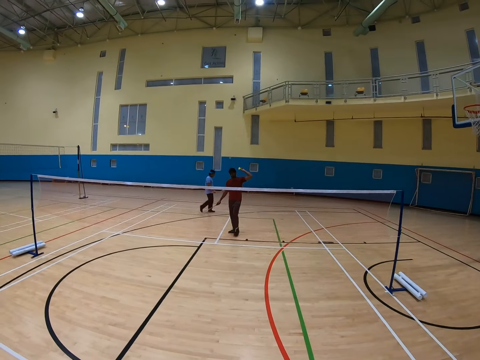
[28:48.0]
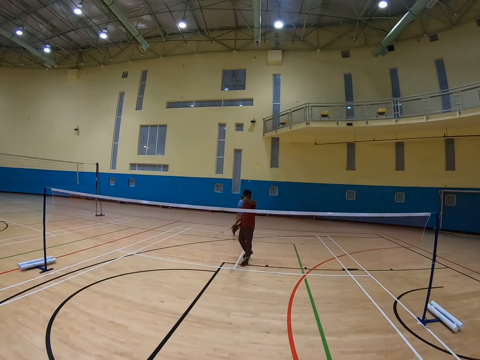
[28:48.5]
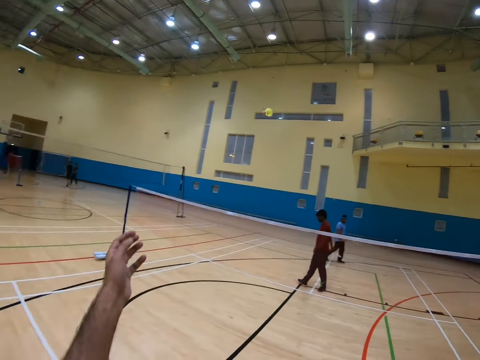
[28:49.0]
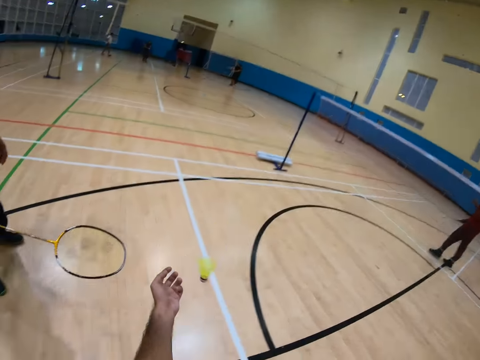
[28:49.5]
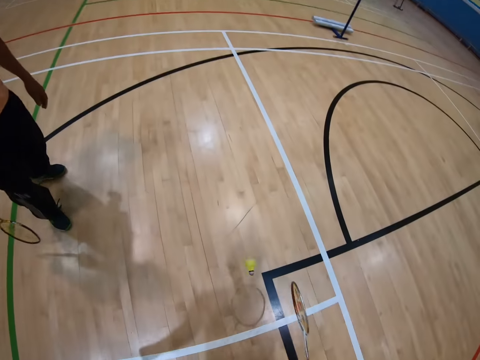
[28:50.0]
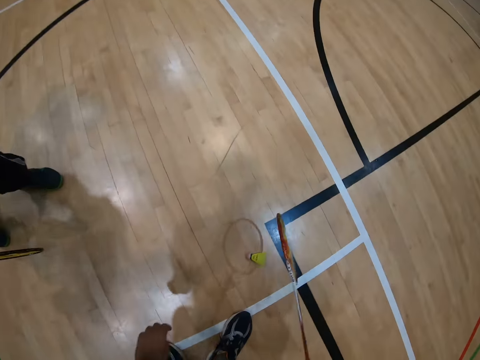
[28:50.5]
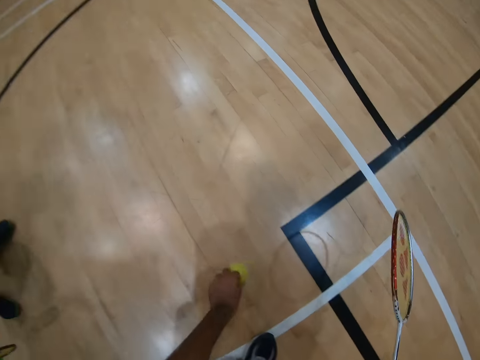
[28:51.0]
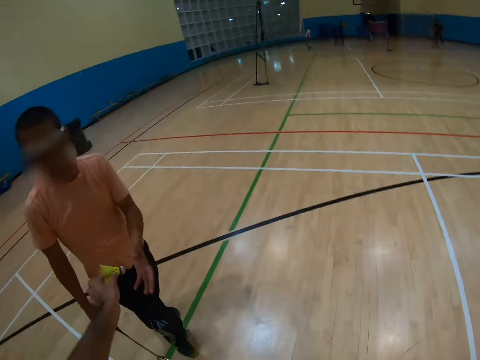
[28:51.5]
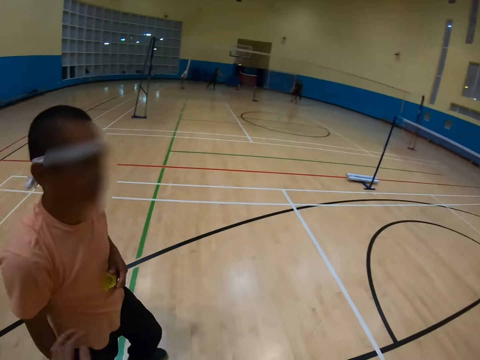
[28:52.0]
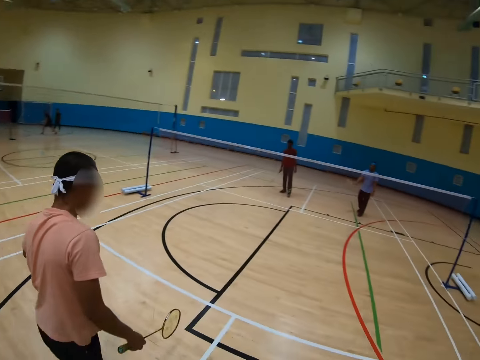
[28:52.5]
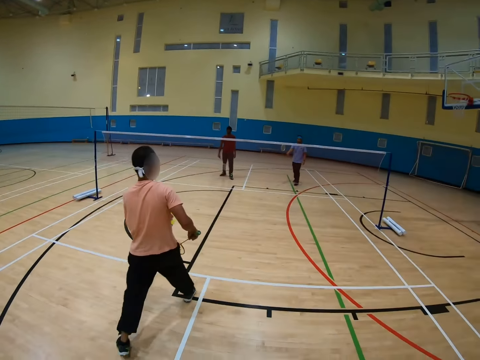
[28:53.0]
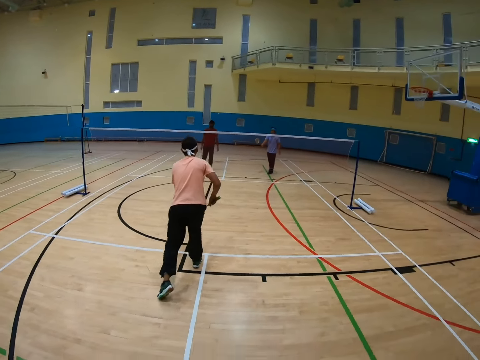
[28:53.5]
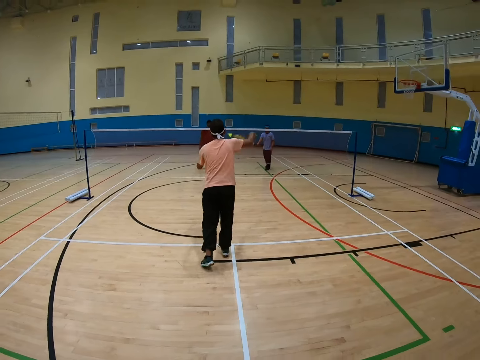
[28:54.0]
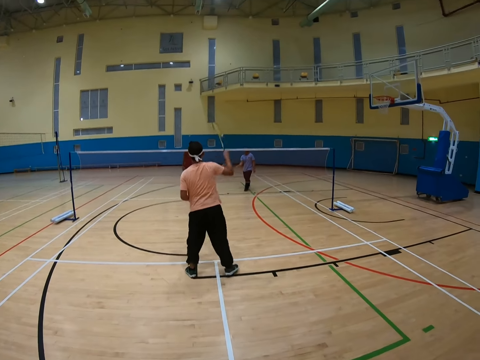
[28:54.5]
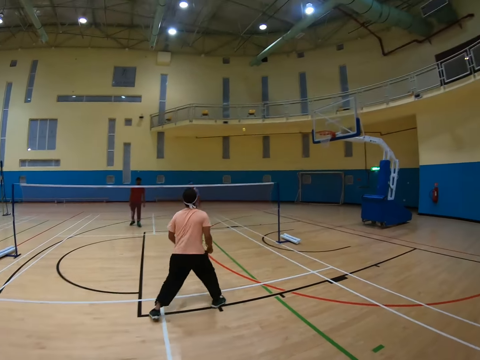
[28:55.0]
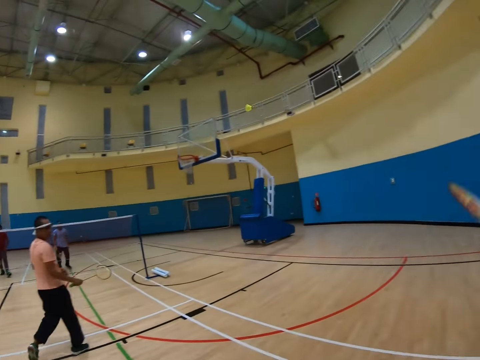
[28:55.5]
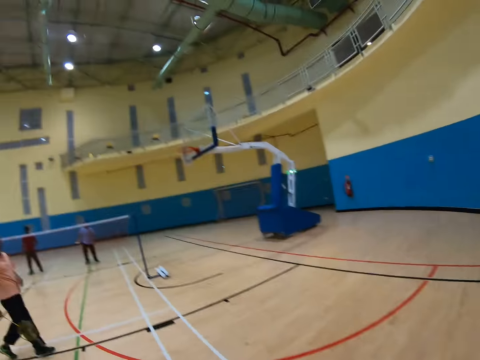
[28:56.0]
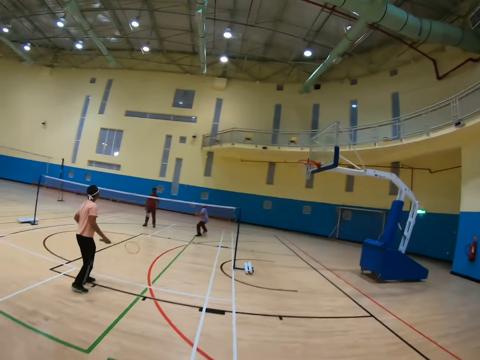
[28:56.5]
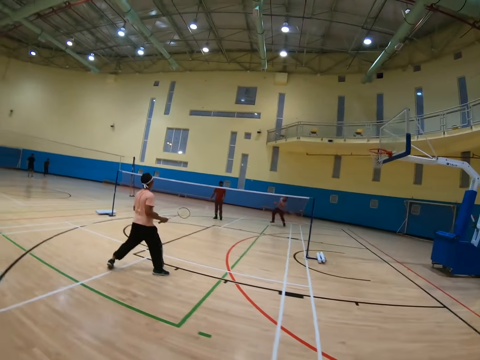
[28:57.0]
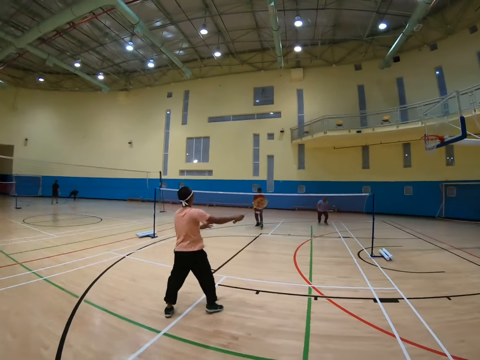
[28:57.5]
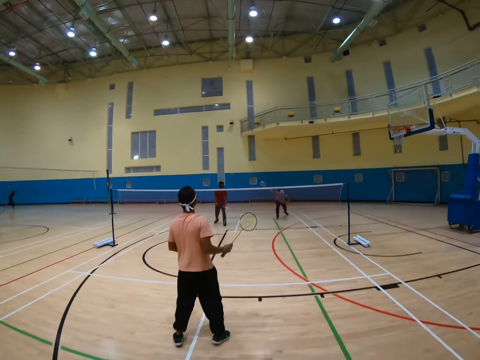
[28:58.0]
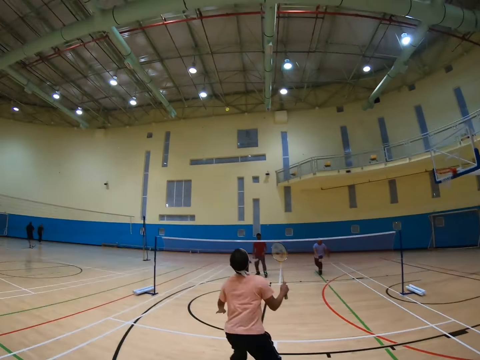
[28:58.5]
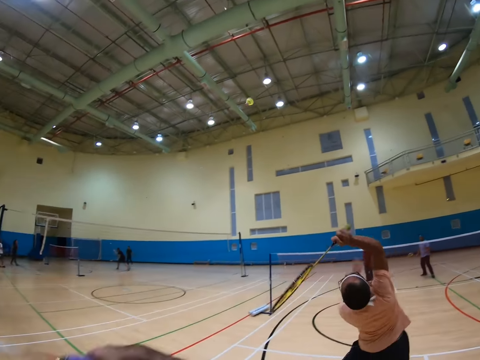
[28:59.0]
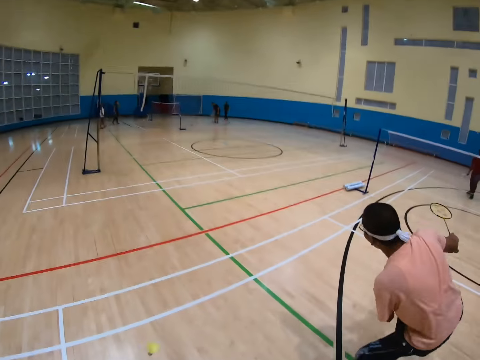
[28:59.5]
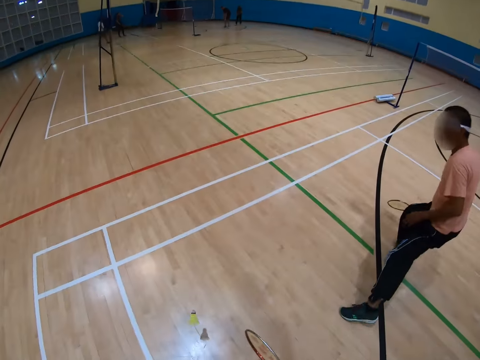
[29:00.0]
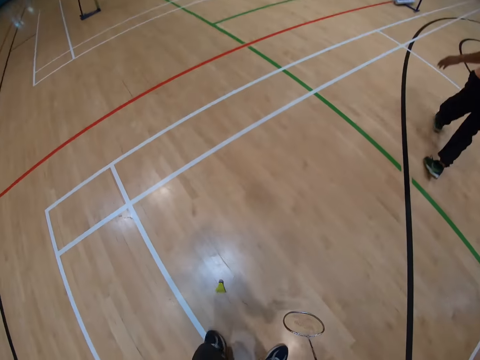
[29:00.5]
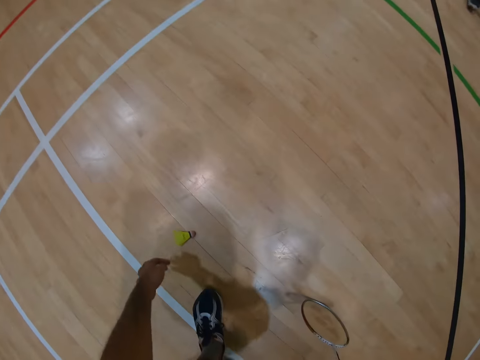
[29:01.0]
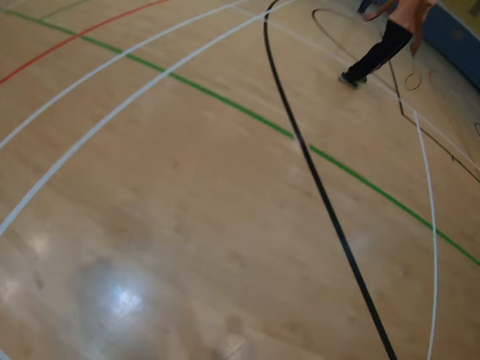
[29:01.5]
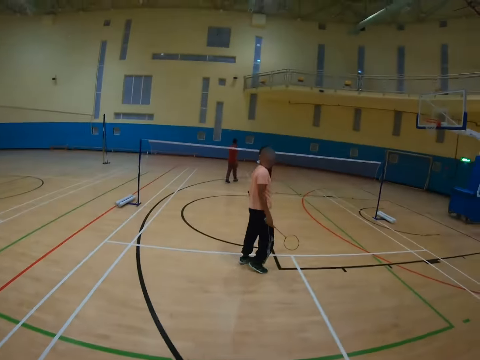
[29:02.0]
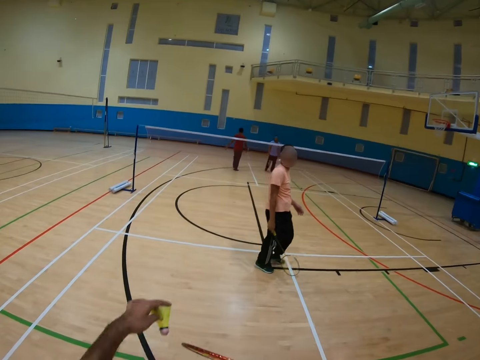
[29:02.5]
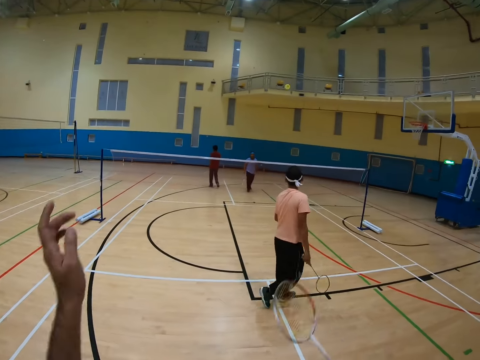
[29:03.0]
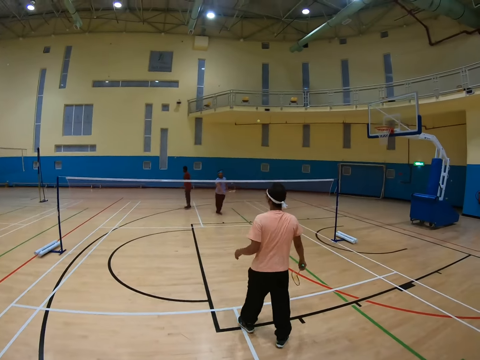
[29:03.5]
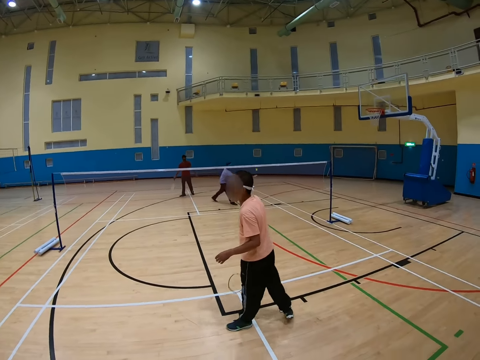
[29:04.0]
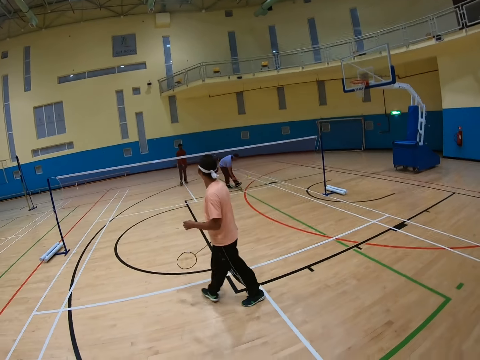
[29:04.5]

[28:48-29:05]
A man walks in the badminton court. Another man throws the shuttlecock. The camera wearer picks up the shuttlecock. A third man takes the shuttlecock from the camera wearer. The third man walks in the badminton court and hits the shuttlecock. The first man hits the shuttlecock. The camera wearer plays badminton. The third man hits the shuttlecock. The second man hits the shuttlecock. The third man hits the shuttlecock. The camera wearer picks up the shuttlecock. They hit the shuttlecock.

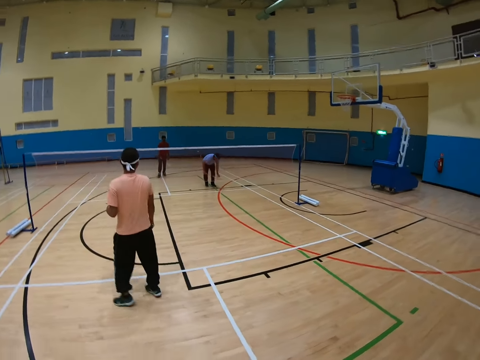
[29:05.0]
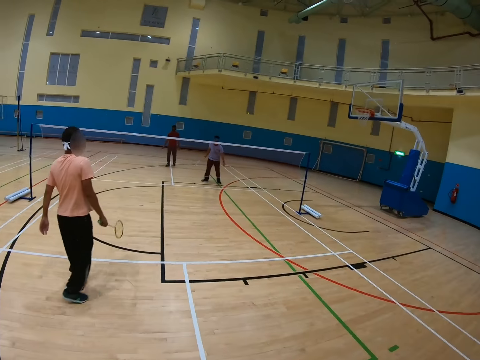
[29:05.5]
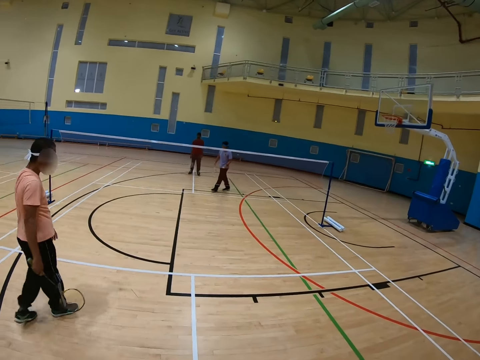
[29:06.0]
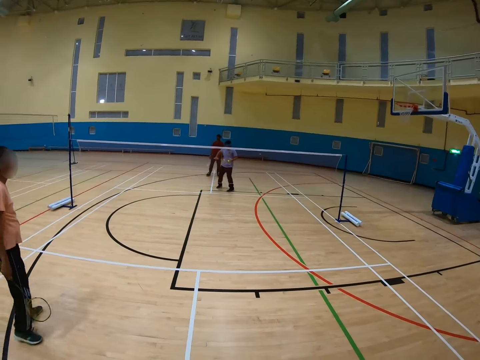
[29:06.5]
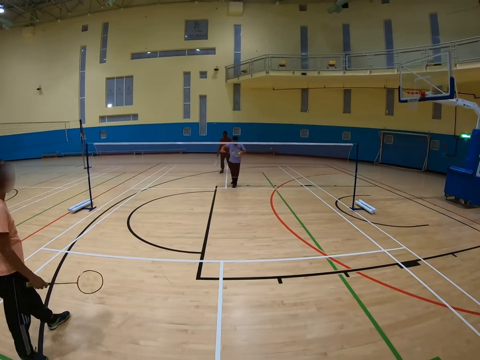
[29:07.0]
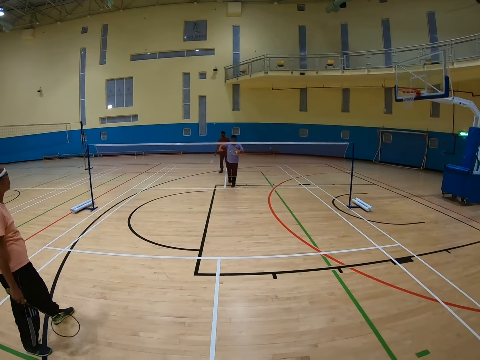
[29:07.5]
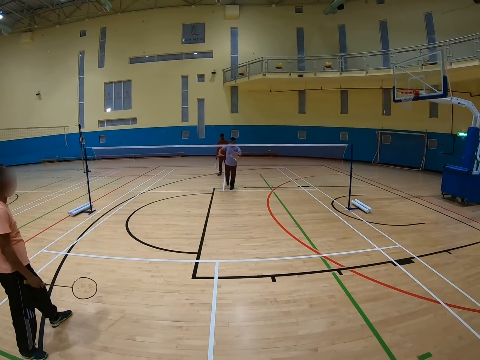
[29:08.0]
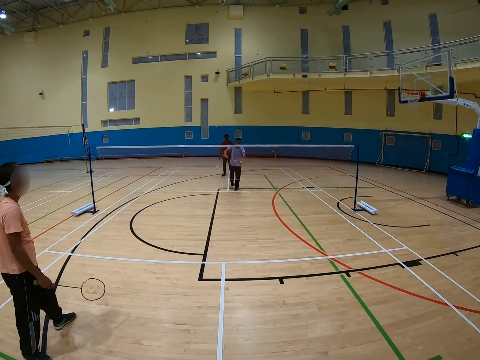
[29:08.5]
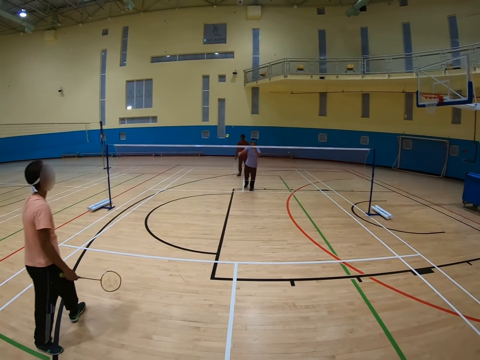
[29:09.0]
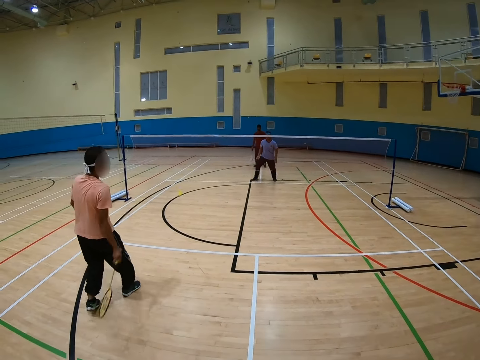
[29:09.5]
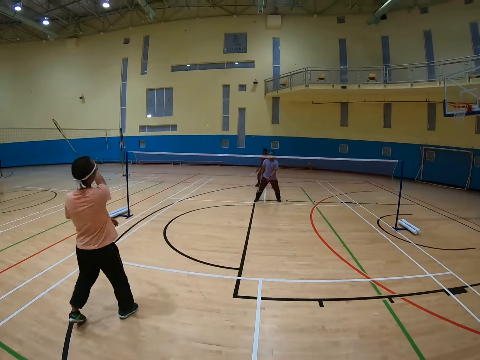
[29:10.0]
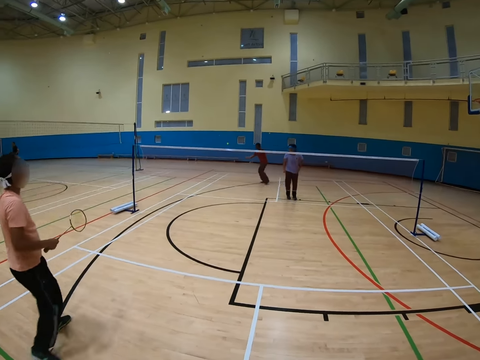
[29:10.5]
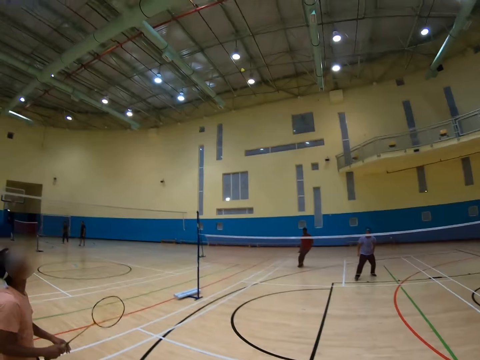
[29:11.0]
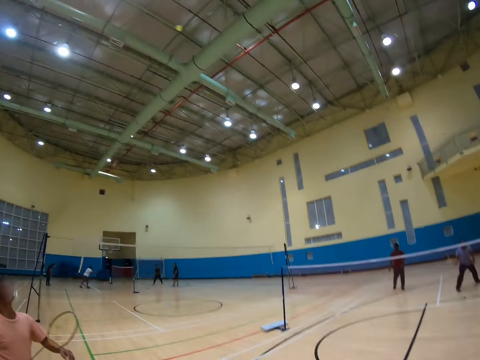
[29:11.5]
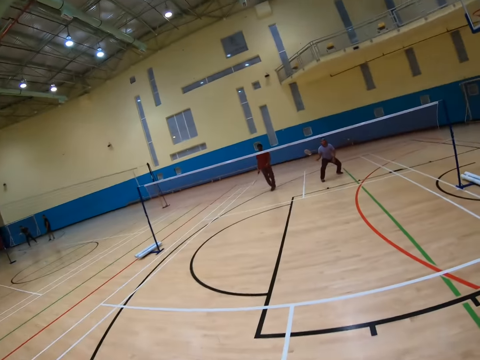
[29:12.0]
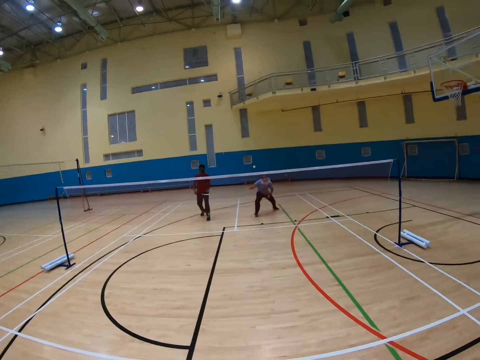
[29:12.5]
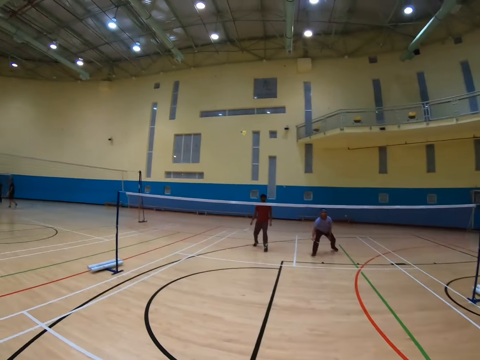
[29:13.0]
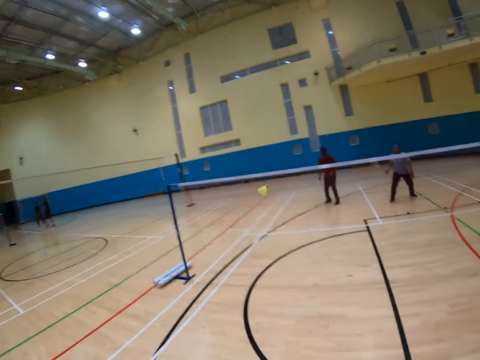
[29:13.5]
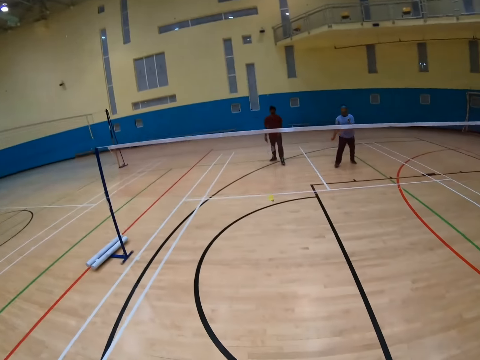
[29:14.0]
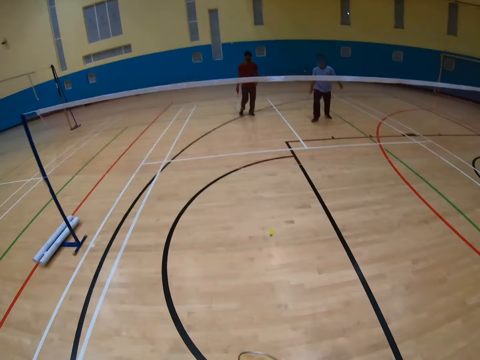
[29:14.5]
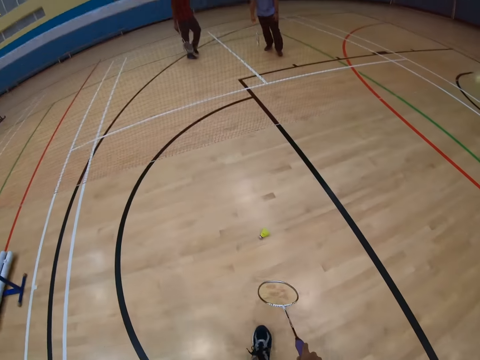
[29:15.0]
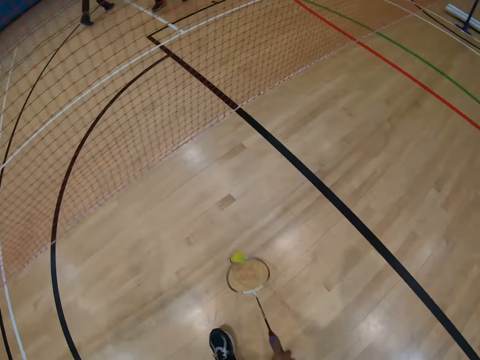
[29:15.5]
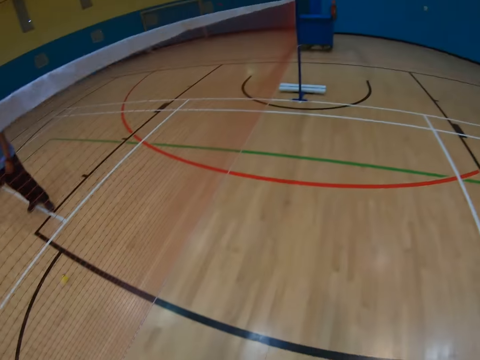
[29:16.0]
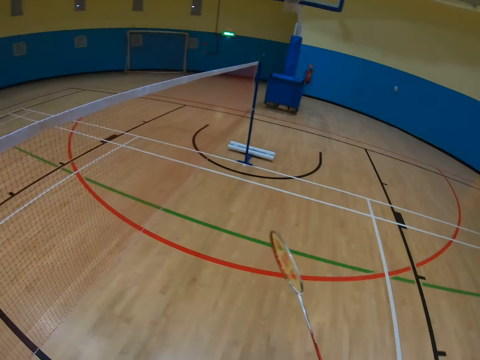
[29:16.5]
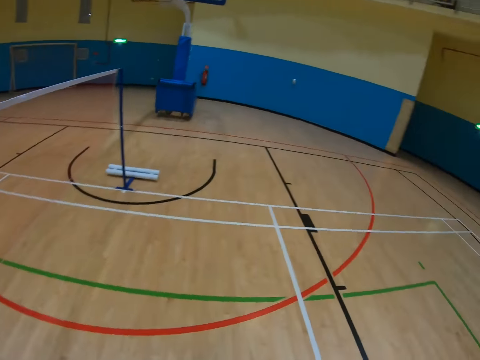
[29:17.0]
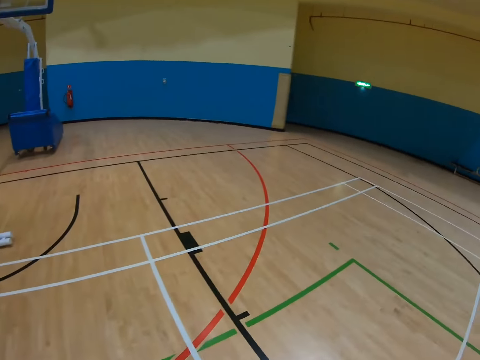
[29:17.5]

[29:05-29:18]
A man picks the shuttlecock and hits the shuttlecock. Another man hits the shuttlecock. A third man hits the shuttlecock. The first man hits the shuttlecock. The camera wearer plays badminton. They hit the shuttlecock. They move the shuttlecock with the racket. They throw the shuttlecock. They walk in the badminton court.
